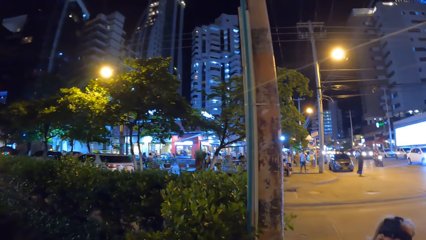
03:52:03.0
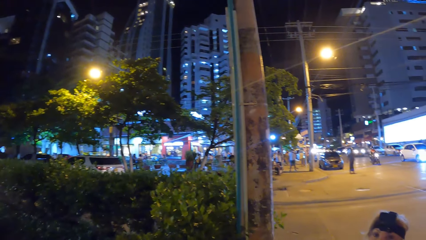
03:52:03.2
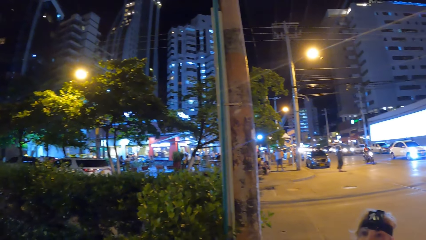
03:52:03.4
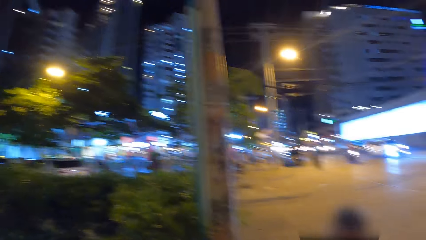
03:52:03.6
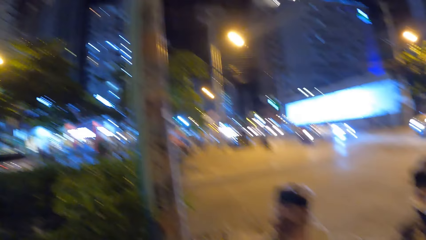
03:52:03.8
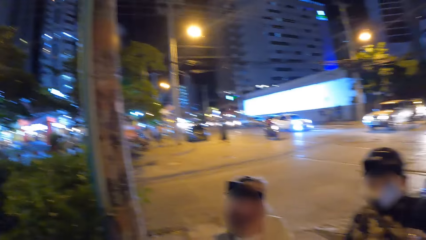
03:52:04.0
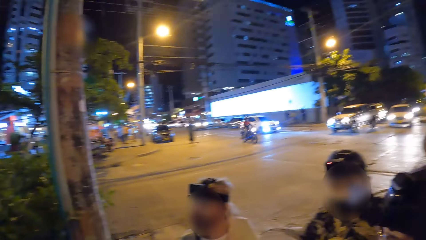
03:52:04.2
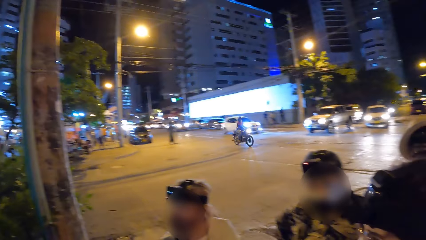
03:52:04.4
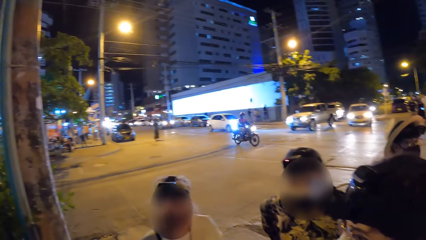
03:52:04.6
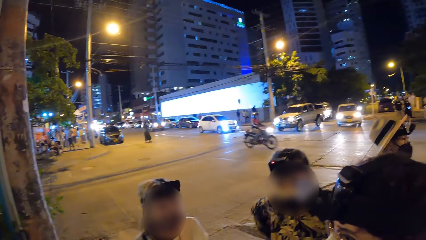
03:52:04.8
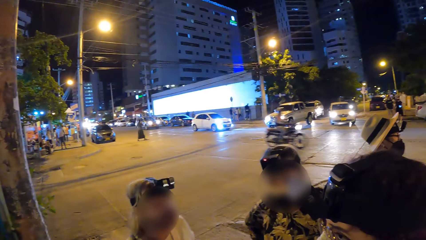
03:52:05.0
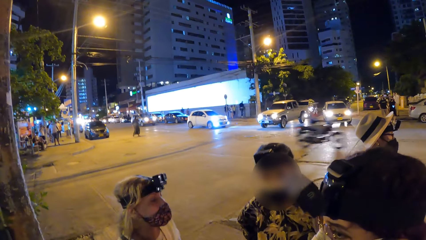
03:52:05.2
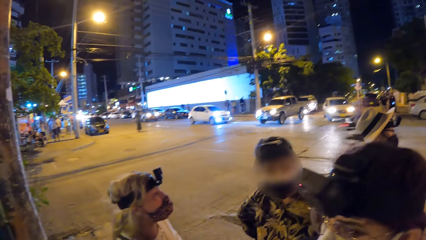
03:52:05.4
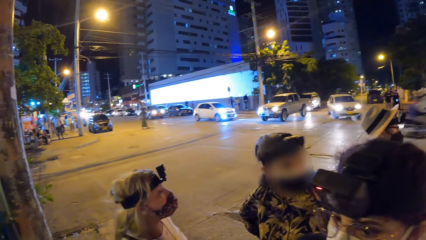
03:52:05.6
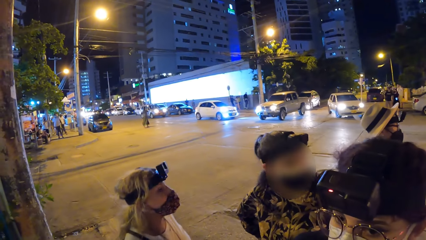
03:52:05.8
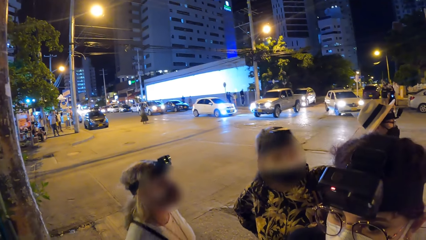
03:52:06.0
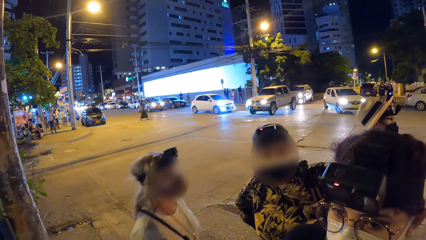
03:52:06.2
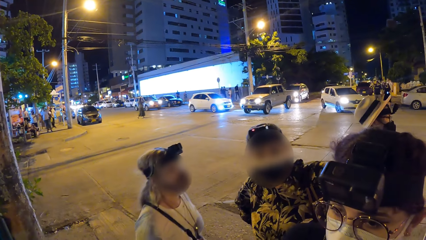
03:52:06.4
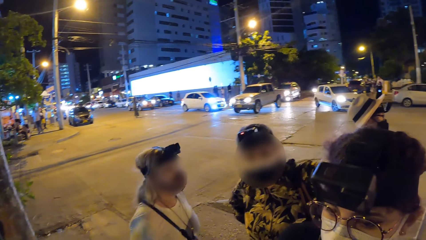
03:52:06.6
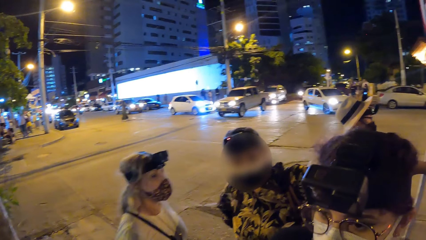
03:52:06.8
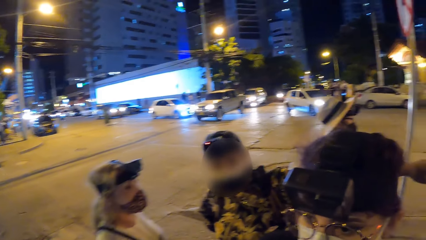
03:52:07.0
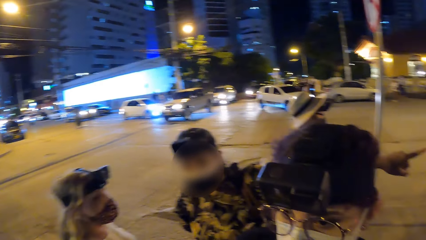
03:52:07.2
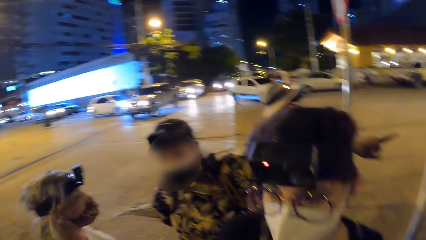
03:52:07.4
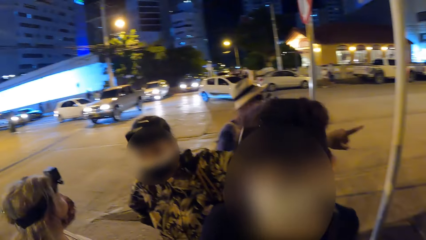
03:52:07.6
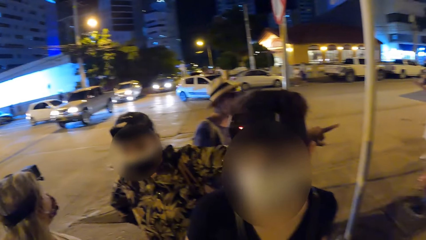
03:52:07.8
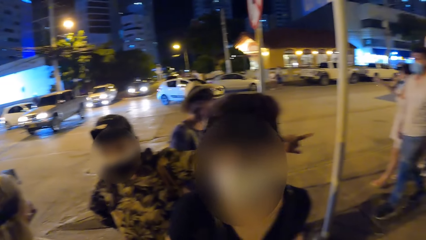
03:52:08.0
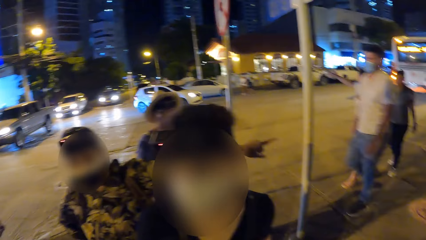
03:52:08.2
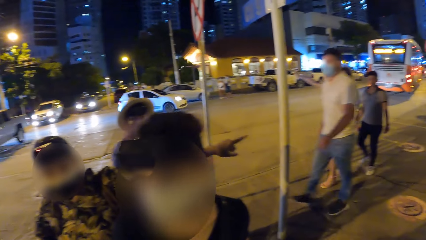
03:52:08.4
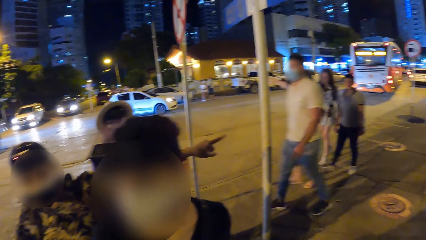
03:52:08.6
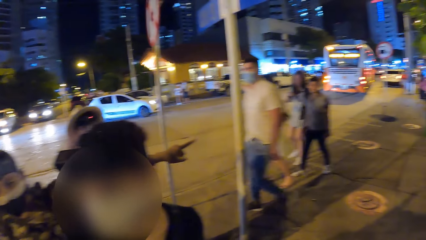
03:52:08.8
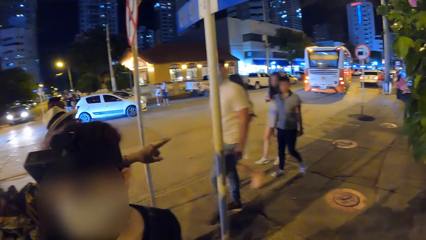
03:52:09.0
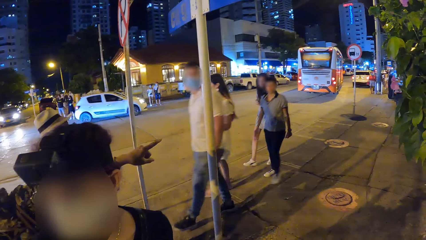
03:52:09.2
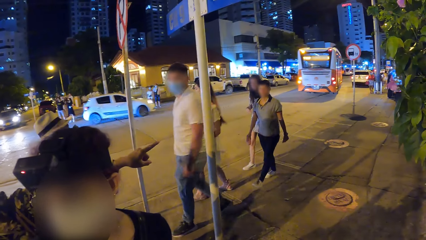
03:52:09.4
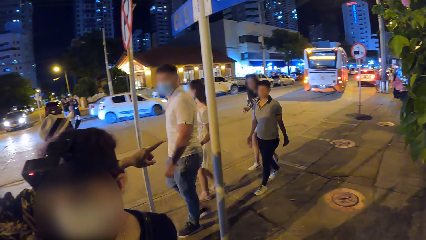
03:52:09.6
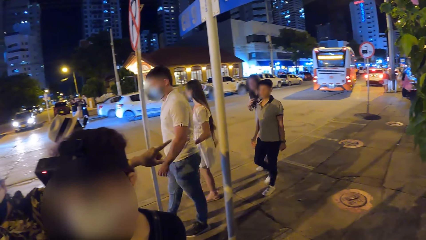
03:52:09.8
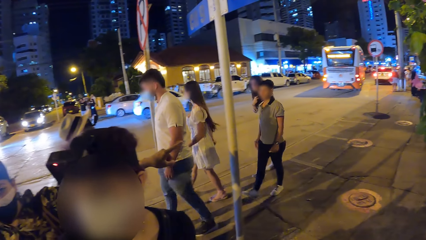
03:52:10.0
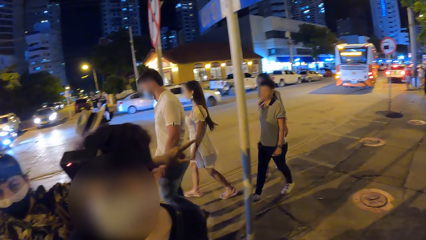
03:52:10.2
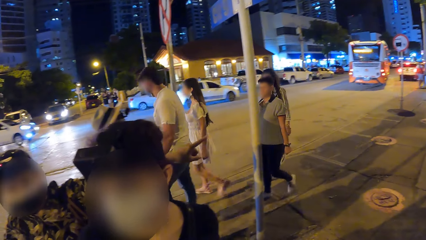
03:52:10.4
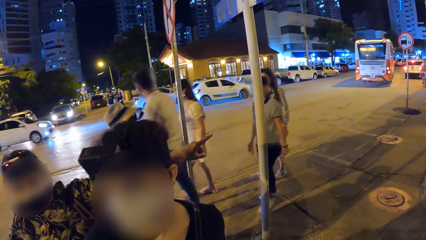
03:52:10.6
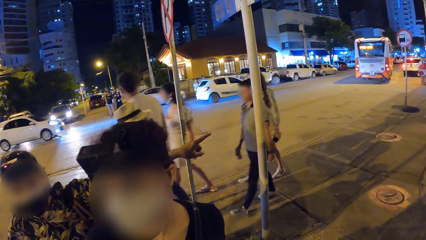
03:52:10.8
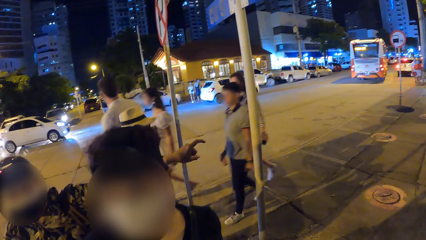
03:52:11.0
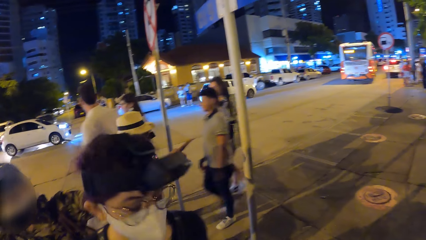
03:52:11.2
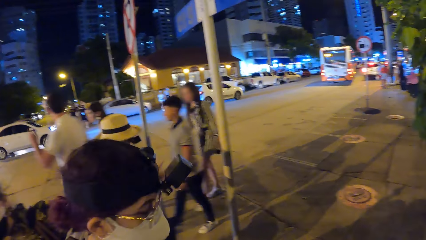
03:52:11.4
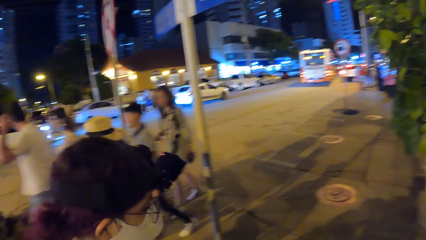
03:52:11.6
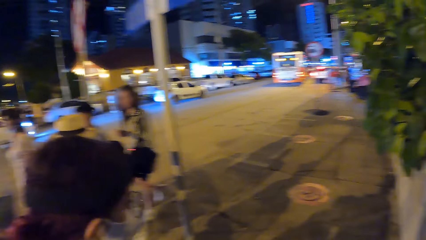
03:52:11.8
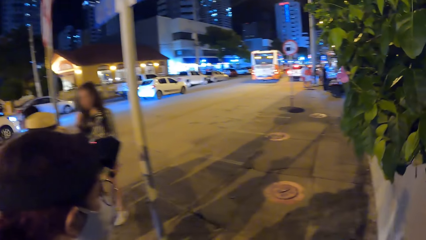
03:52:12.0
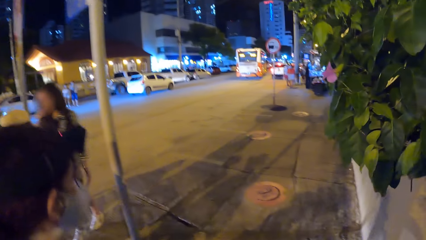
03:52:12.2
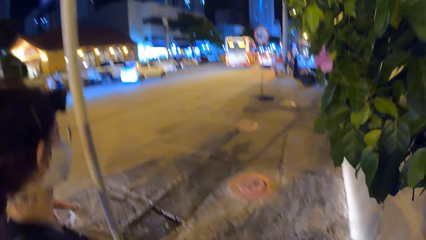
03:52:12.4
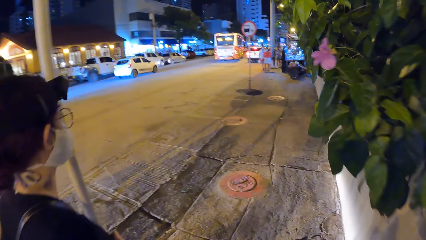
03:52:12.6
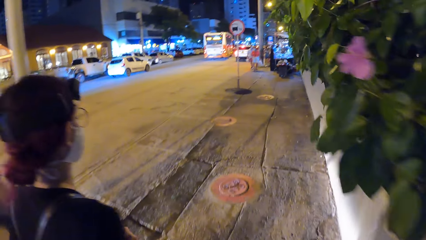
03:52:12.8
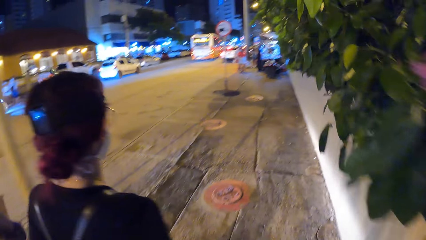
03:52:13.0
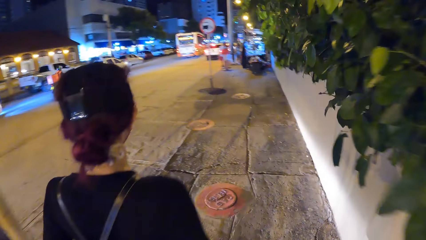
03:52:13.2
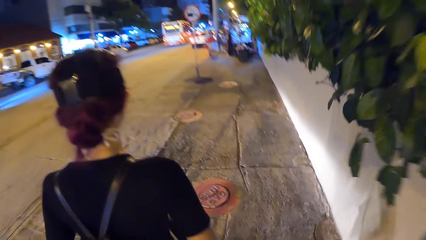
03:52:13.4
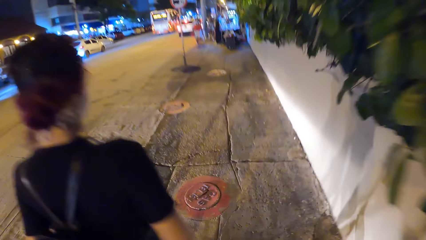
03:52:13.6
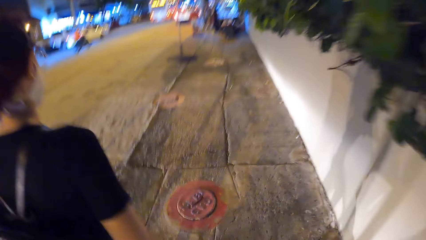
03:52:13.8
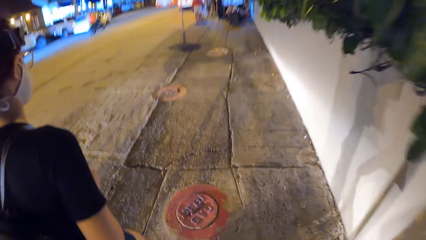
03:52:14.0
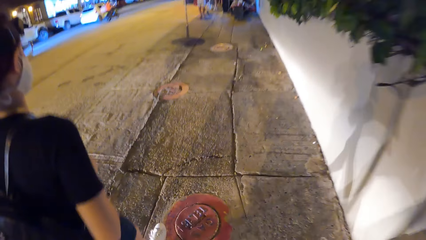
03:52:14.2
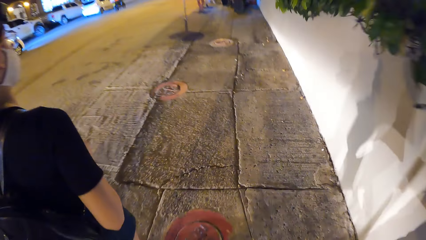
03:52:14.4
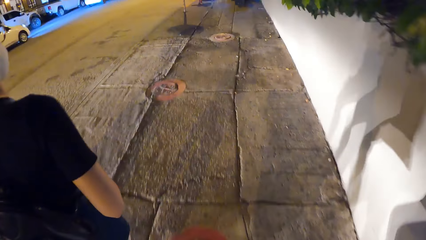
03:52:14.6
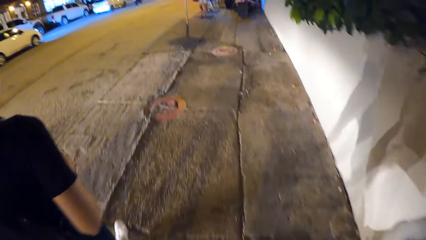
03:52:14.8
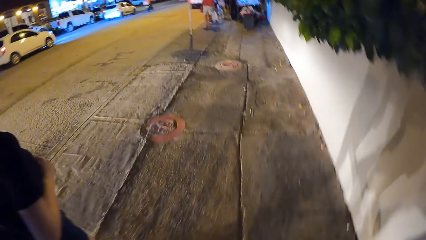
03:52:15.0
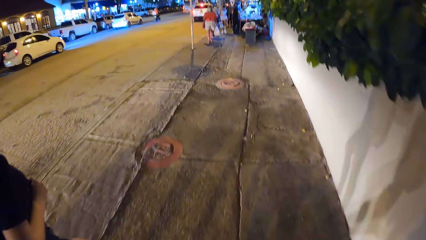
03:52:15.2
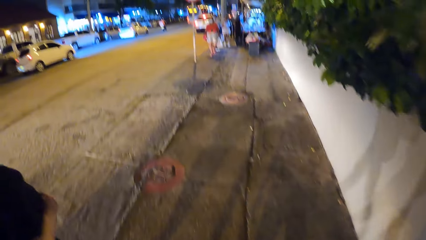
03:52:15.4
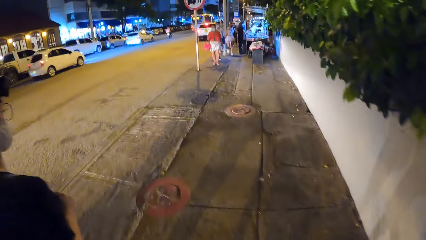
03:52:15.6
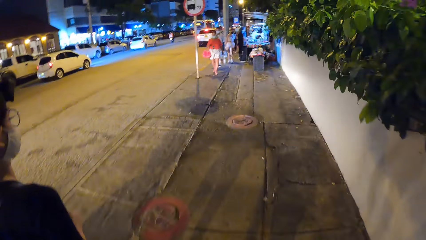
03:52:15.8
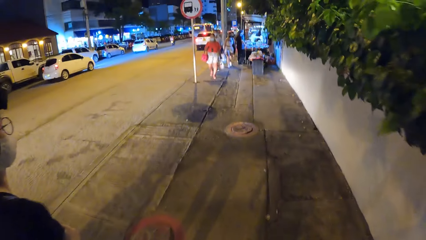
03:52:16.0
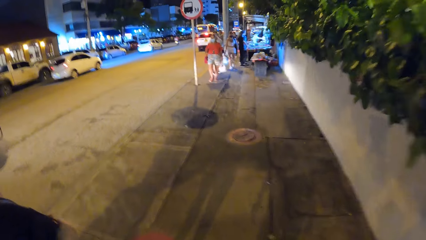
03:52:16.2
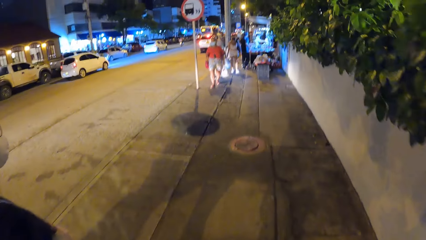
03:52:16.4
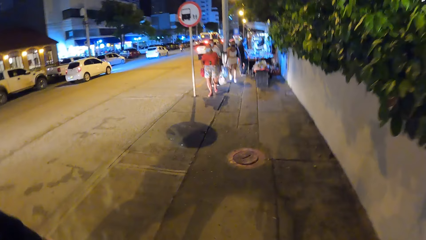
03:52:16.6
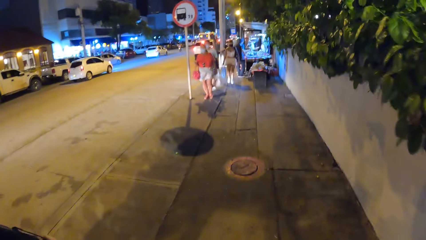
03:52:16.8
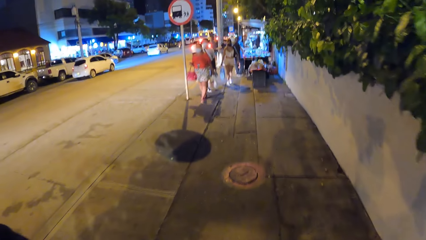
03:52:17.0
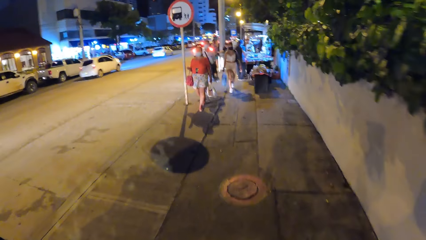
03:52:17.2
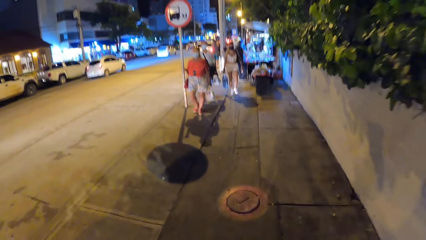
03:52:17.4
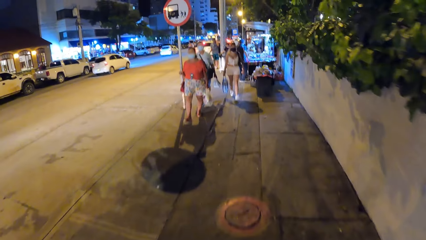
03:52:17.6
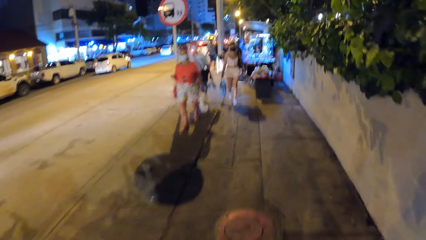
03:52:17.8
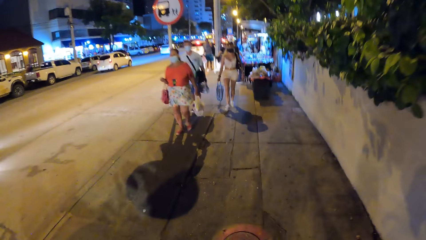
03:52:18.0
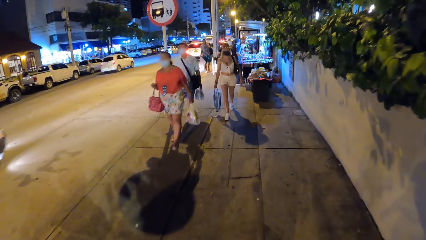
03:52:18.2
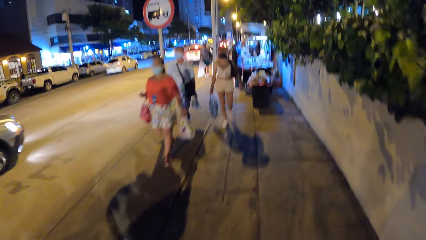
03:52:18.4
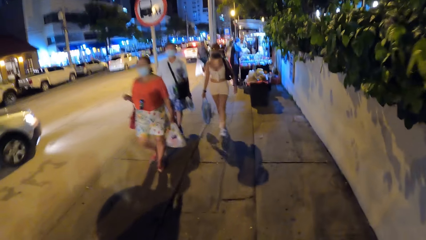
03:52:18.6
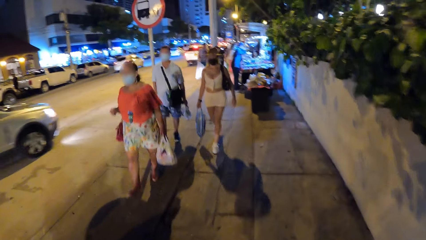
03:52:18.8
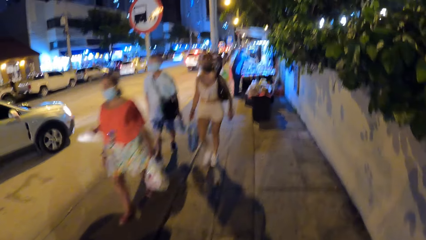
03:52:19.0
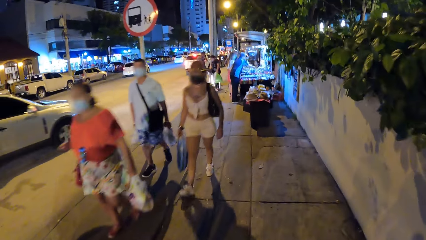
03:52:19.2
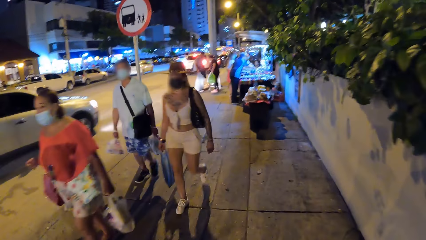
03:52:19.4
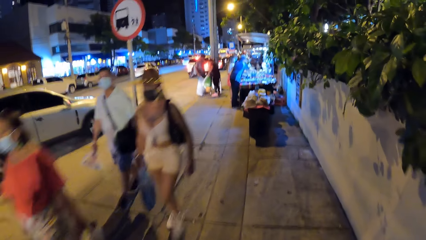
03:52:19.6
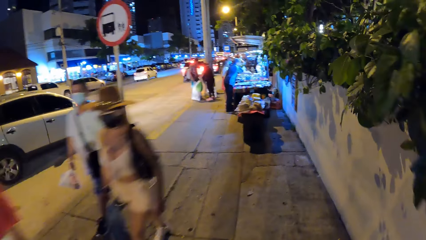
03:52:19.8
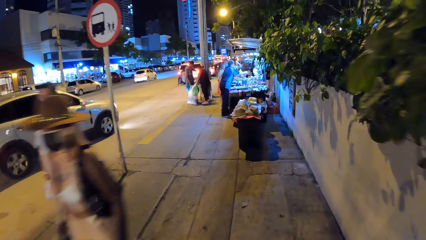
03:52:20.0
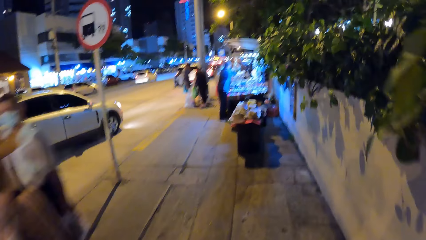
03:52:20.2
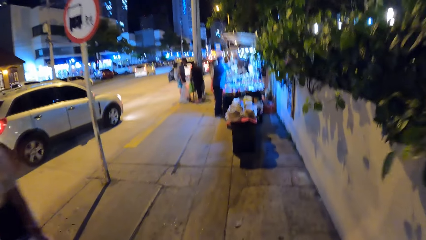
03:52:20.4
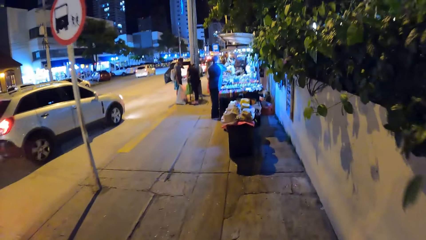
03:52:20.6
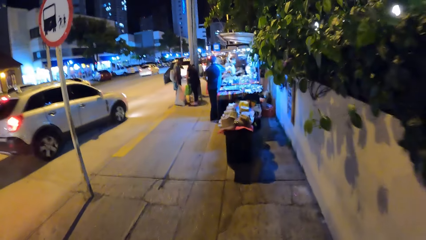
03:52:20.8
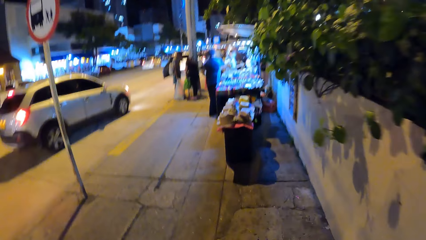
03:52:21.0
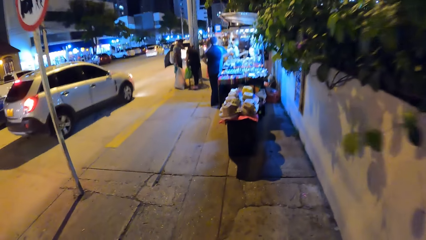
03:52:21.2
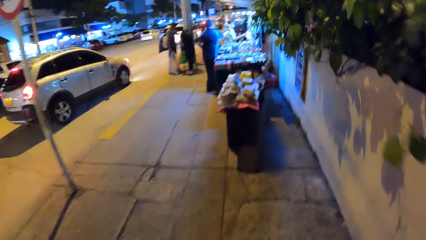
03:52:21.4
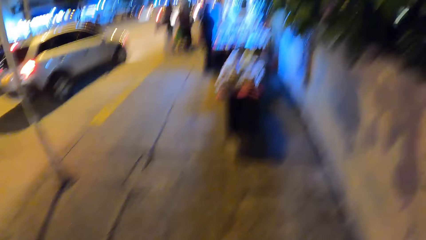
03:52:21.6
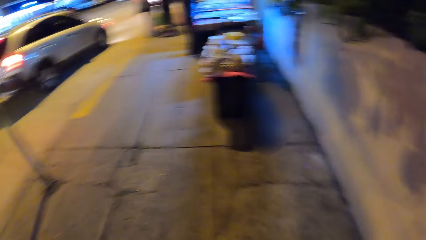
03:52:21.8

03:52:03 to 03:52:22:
The camera wearer stands at the junction. A lady stands beside another lady. The camera wearer interacts with a third lady. The second lady points to a direction by hand. The camera wearer walks along the pavement beside the third lady. A woman walks past the camera wearer on the walkway.
